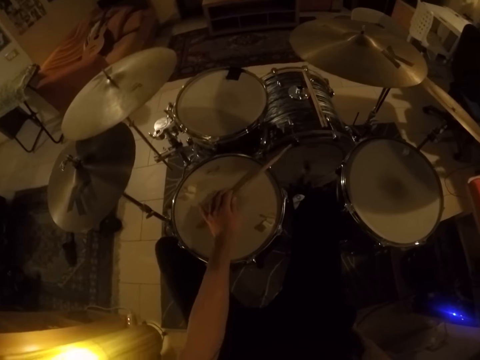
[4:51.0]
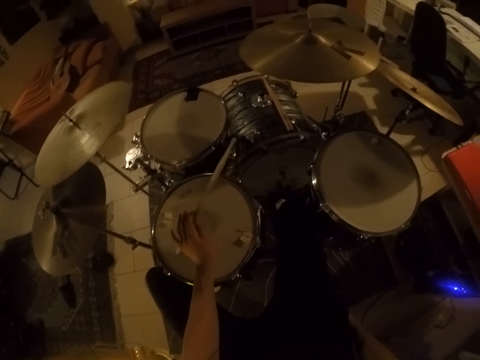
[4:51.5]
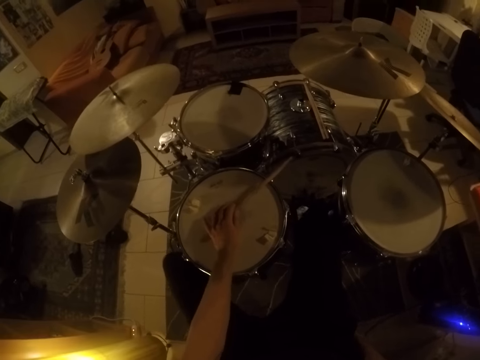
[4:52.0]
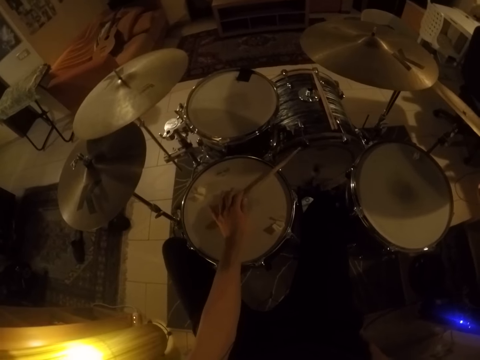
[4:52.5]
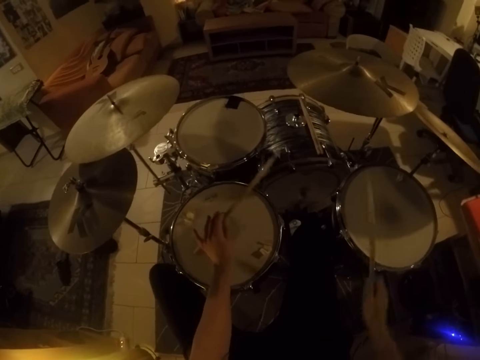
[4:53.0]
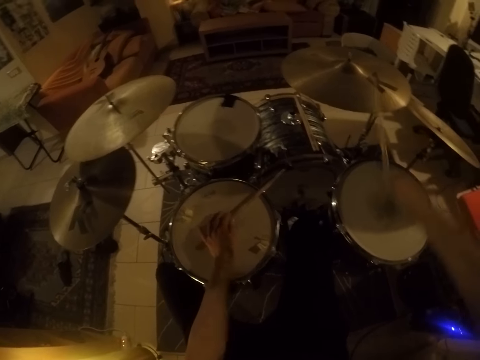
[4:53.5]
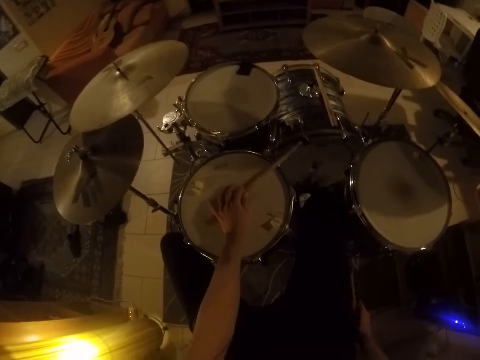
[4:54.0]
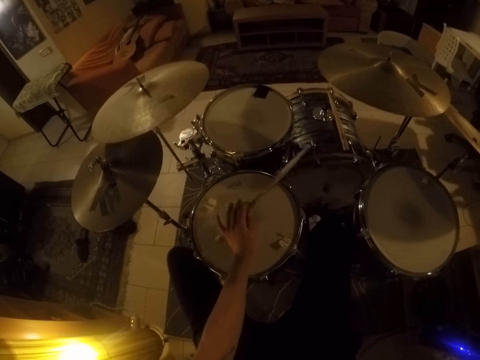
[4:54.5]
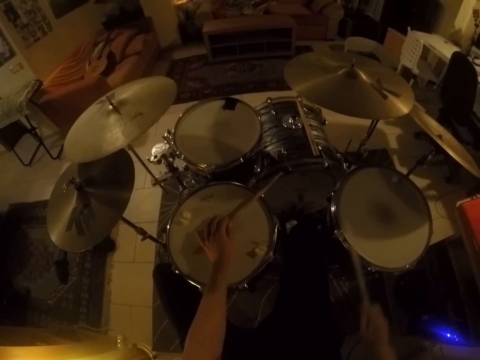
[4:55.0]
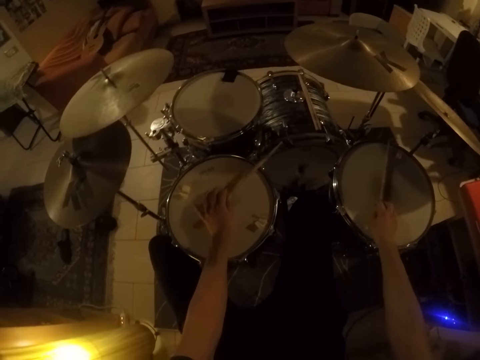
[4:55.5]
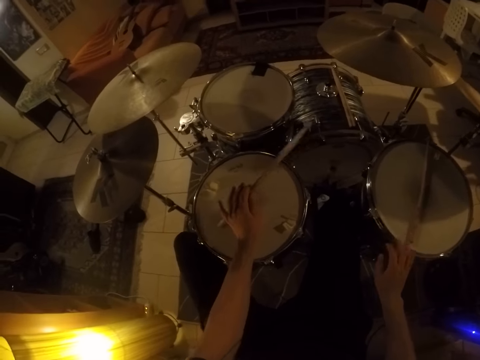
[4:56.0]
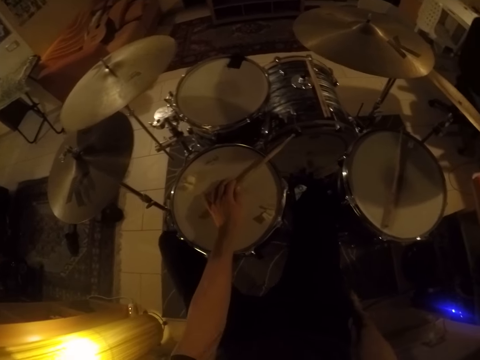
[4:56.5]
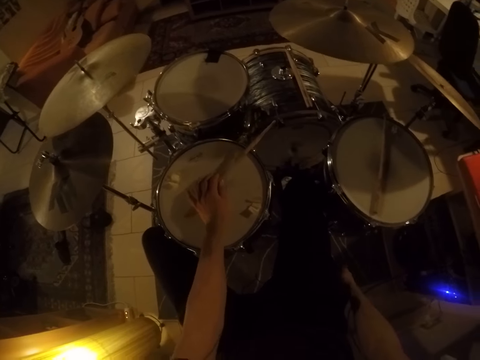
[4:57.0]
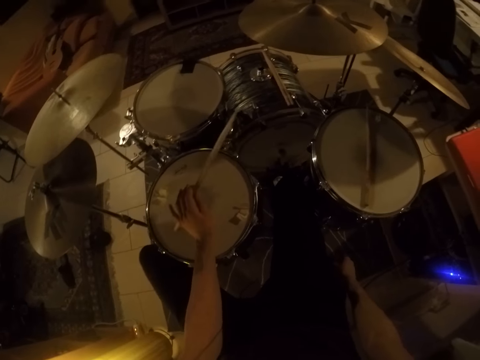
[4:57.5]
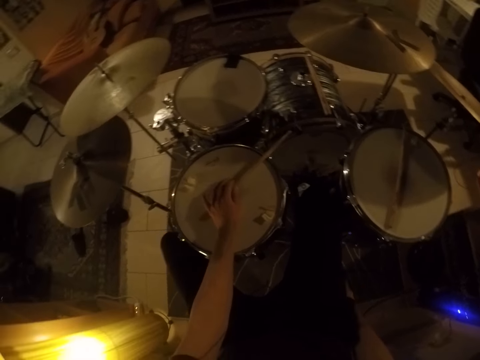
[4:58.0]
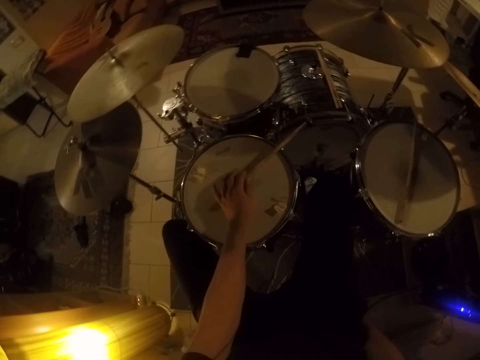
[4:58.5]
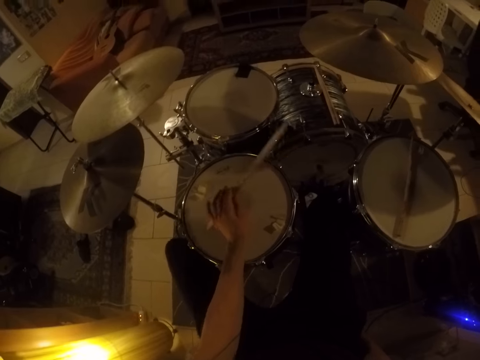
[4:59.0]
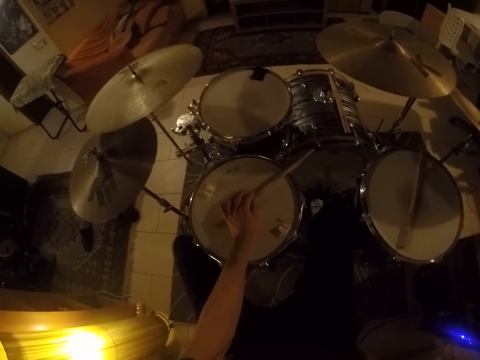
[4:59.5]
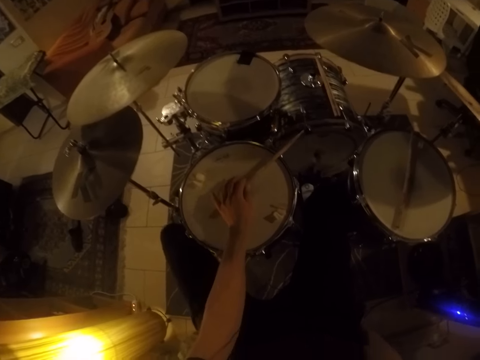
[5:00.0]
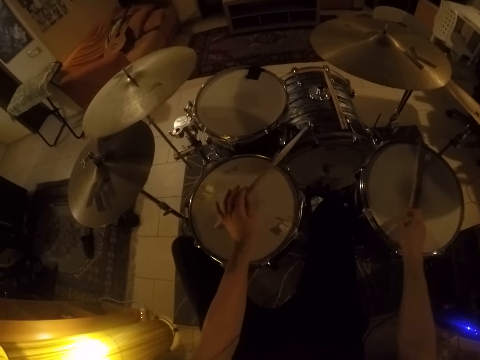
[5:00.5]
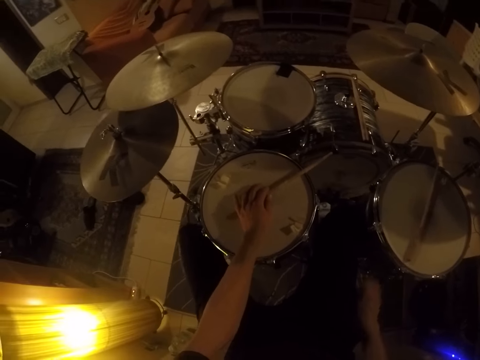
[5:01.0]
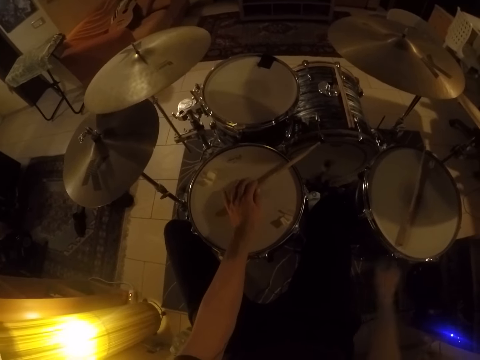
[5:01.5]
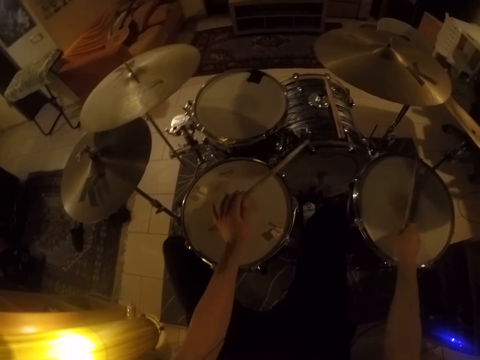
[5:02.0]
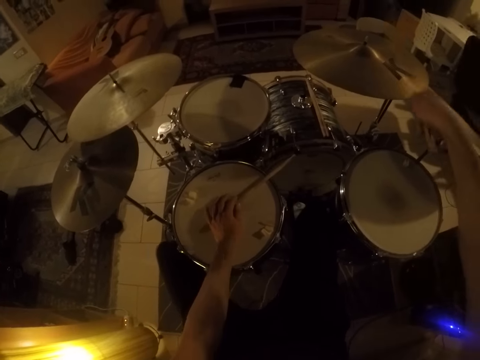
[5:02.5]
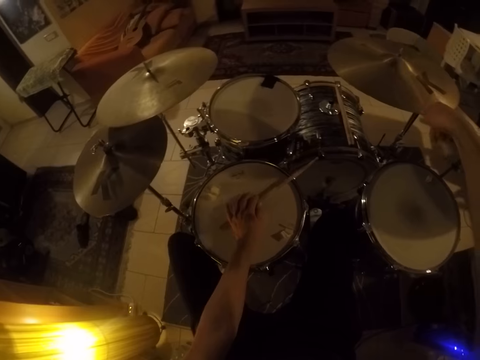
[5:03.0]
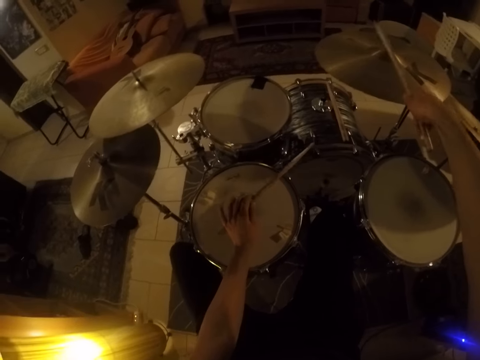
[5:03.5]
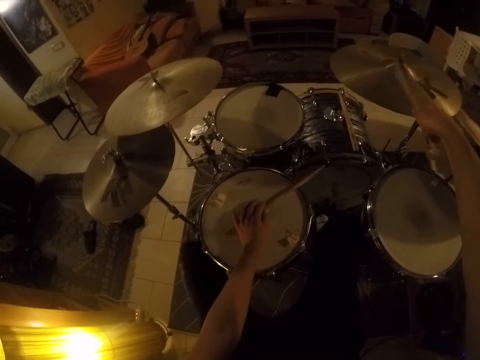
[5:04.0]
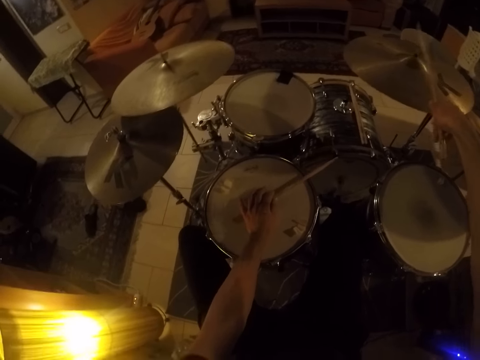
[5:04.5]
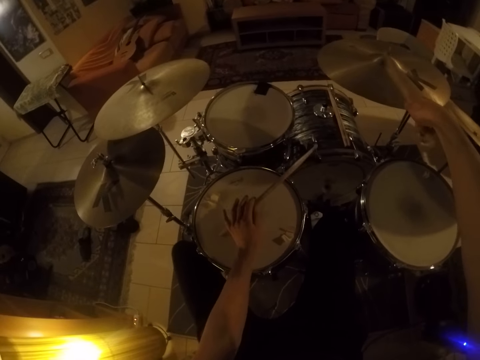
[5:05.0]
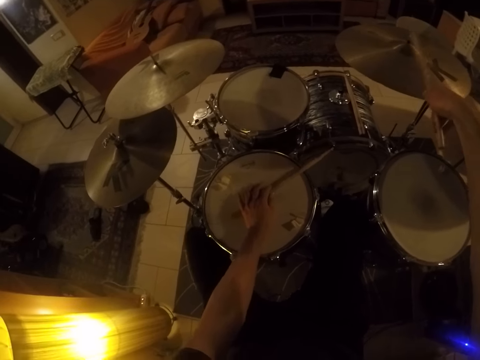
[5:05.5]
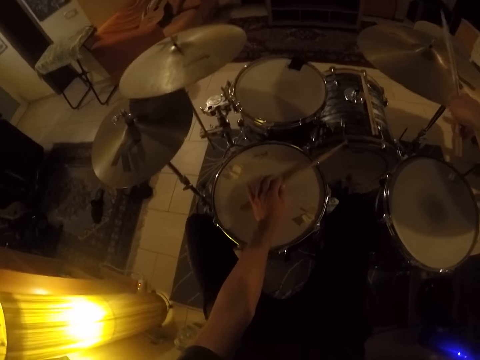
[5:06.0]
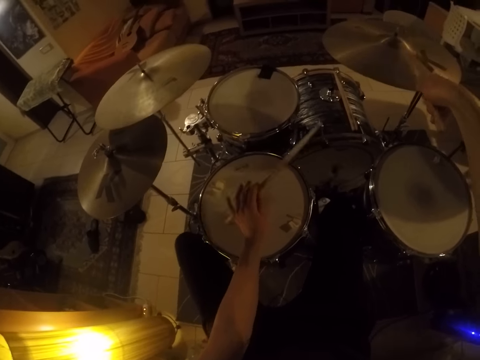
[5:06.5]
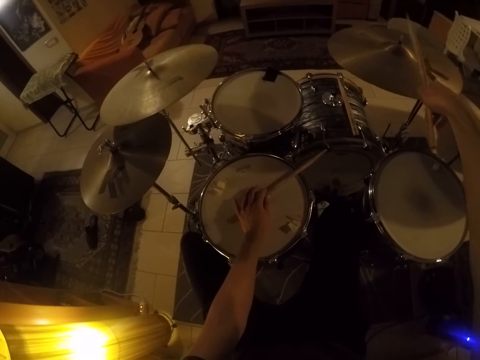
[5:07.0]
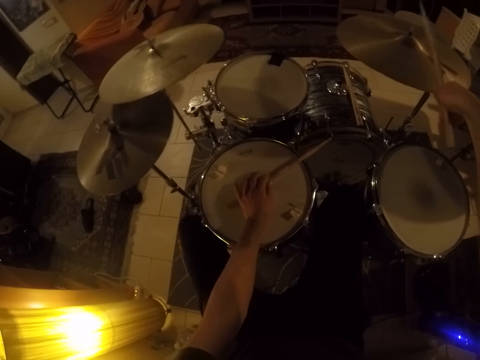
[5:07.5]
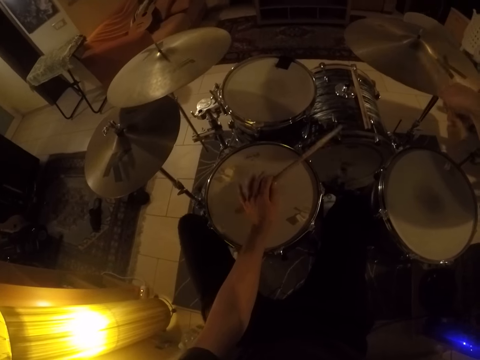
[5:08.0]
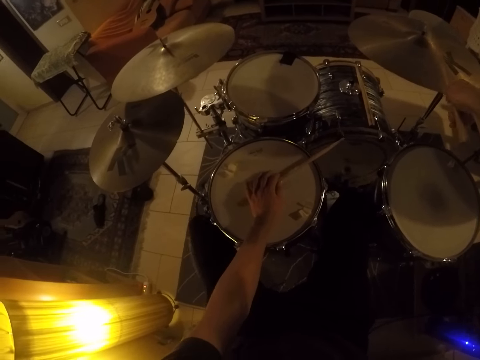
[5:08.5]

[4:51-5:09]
The camera wearer hits the drum set with the drumsticks in both hands. He drops the drumstick in his left hand on the drum. He beats a drum with a stick with one hand. He picks up the drumstick on the drum with his left hand. He plays the drum set with the drumsticks in both hands.

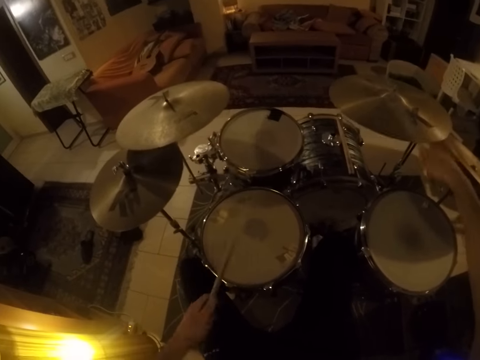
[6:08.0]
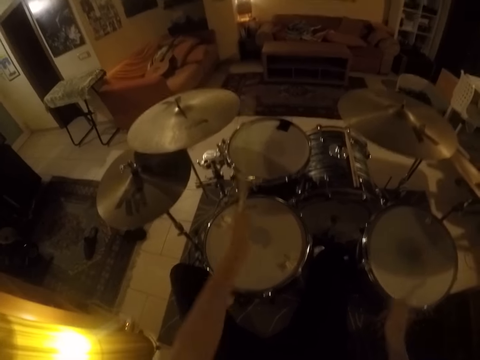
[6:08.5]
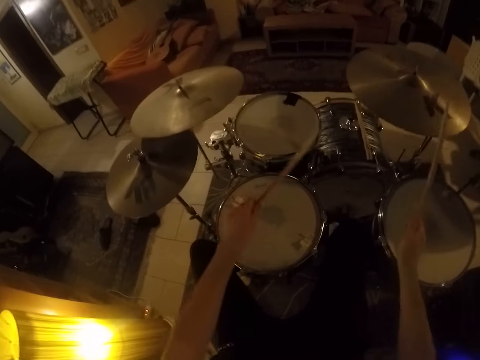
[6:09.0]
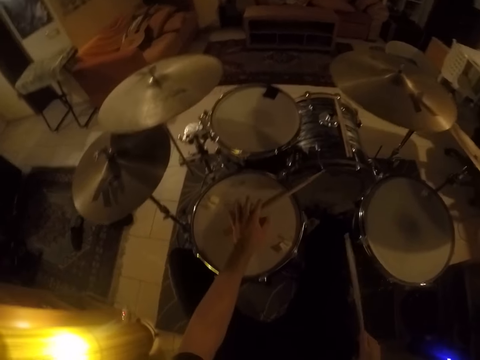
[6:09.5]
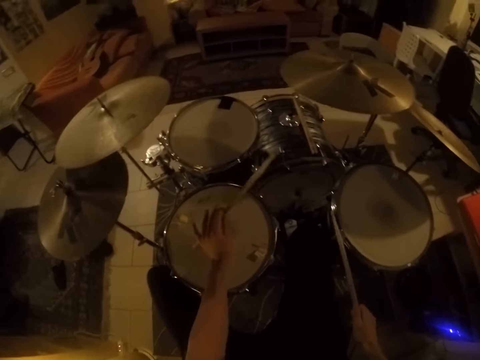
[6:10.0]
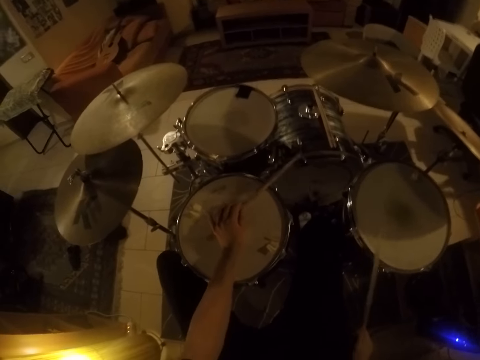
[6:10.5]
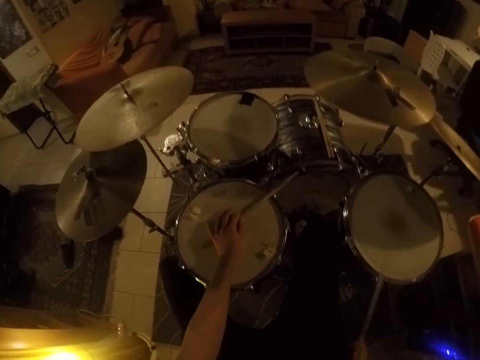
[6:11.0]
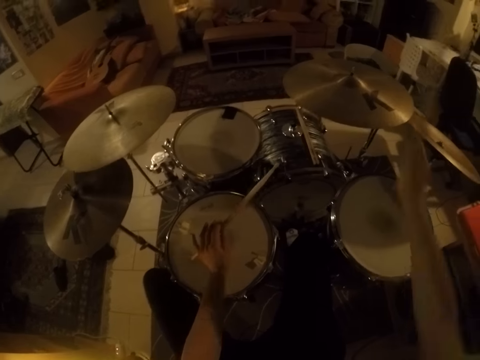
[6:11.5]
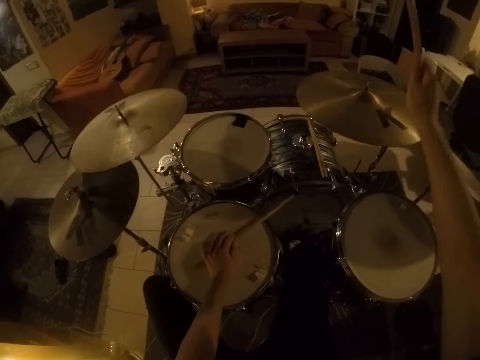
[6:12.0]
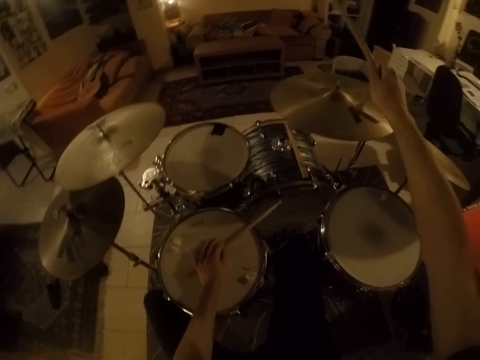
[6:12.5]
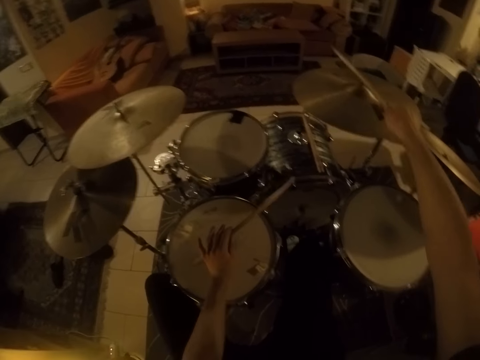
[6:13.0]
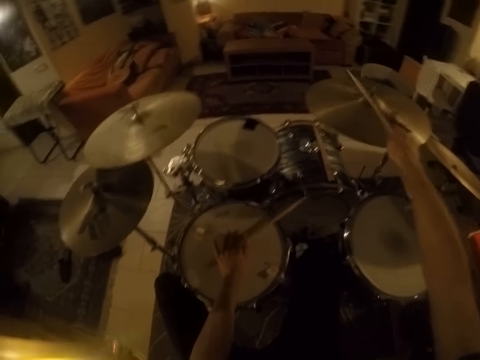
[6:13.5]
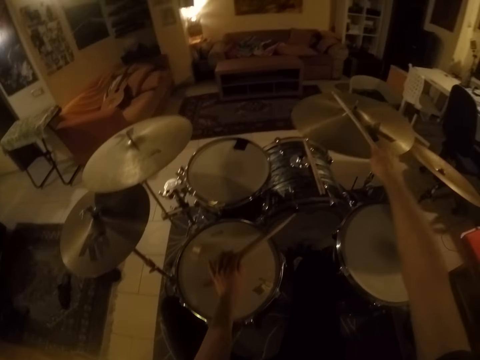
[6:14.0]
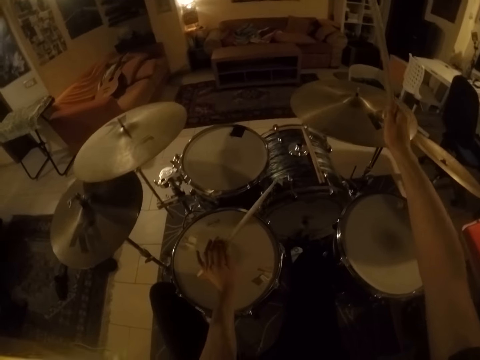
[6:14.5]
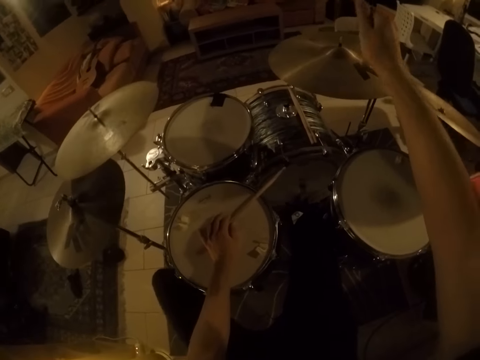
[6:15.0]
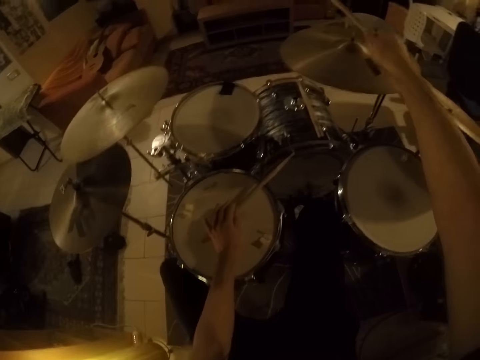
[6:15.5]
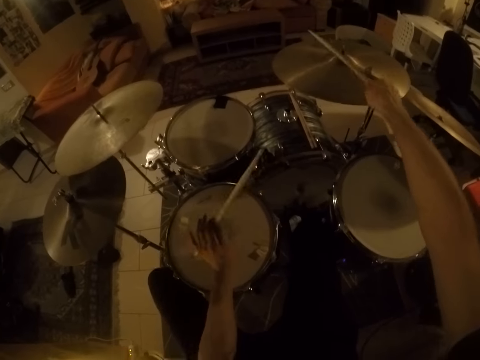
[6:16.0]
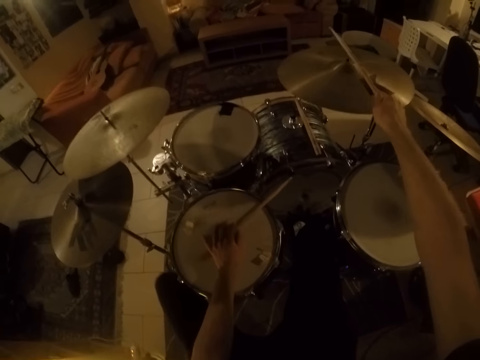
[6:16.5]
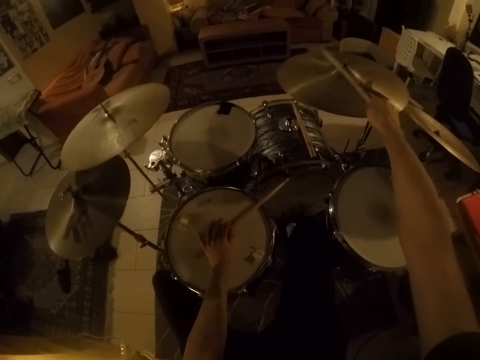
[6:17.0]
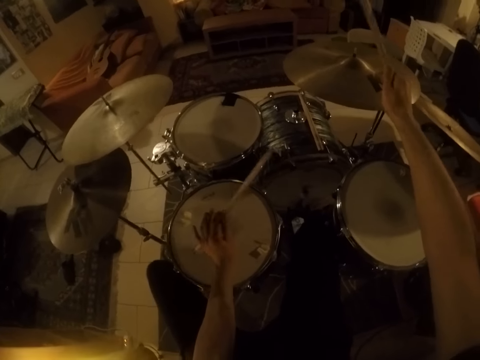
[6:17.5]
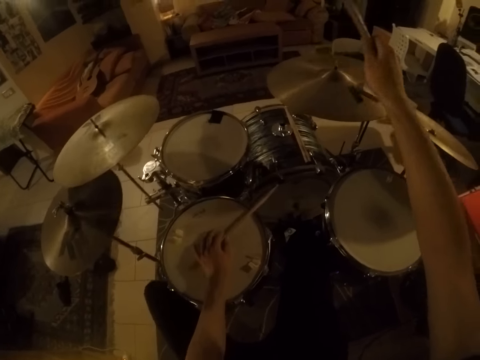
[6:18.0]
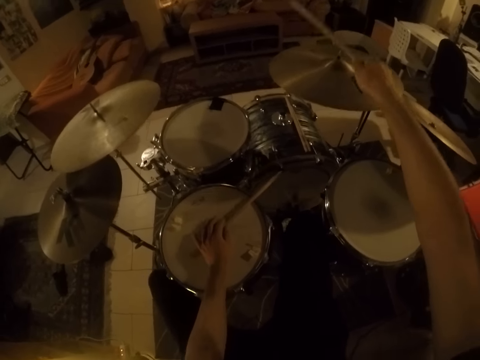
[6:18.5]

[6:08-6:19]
The camera wearer plays the drum with the drumstick in his right hand. He beats the metal plate with the drumstick with the right hand. He beats the drum with the drumstick with the left hand.
